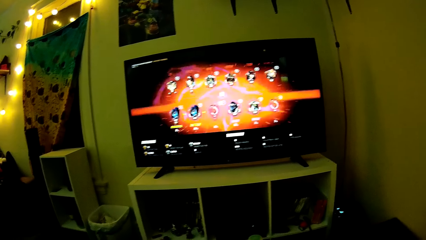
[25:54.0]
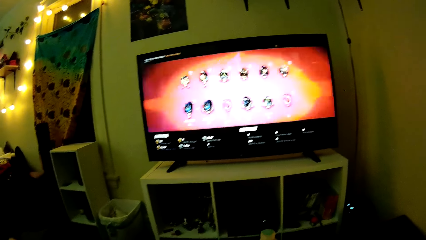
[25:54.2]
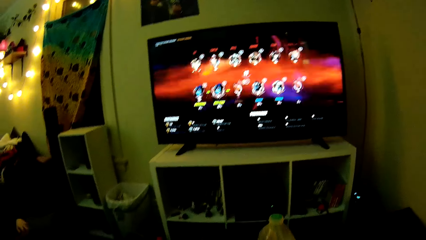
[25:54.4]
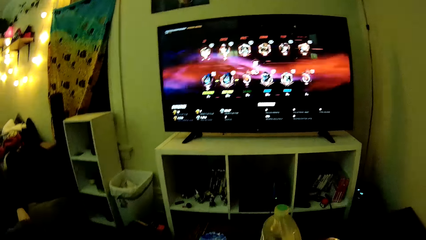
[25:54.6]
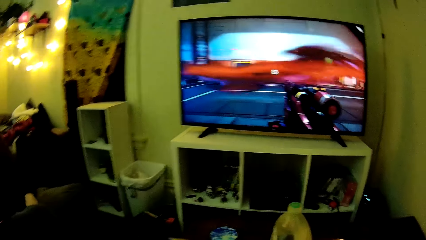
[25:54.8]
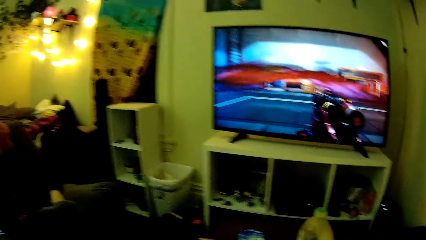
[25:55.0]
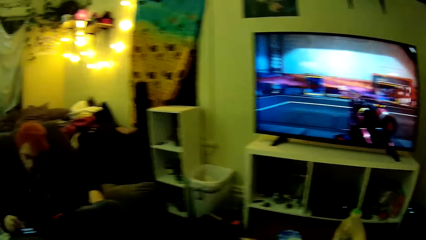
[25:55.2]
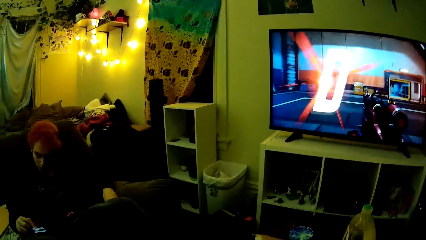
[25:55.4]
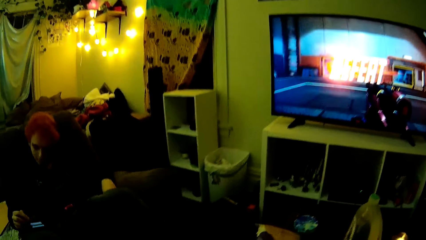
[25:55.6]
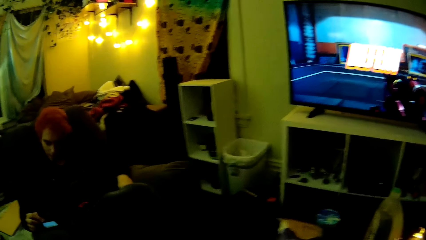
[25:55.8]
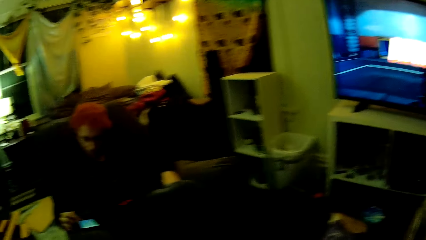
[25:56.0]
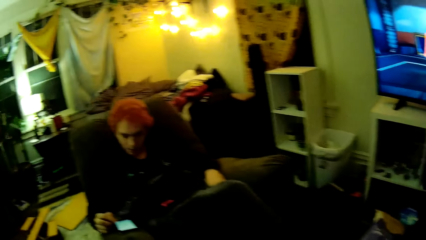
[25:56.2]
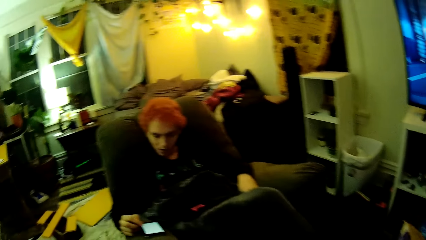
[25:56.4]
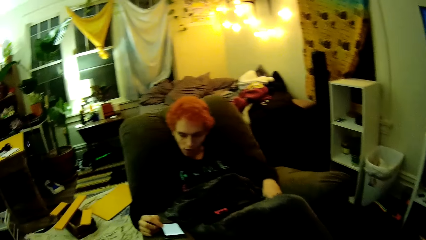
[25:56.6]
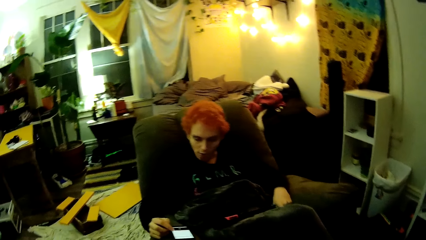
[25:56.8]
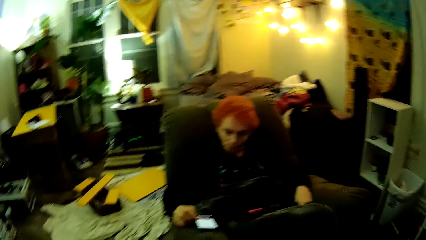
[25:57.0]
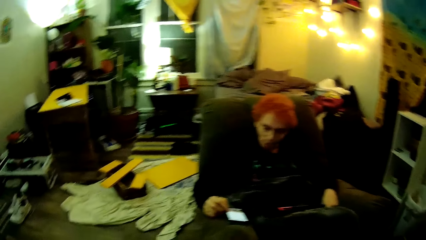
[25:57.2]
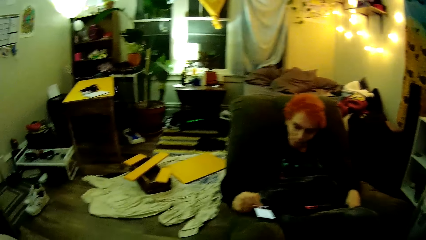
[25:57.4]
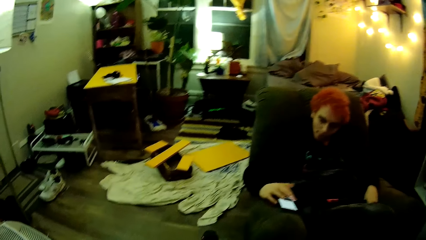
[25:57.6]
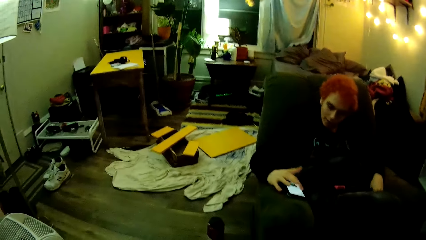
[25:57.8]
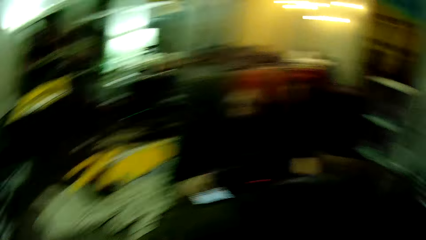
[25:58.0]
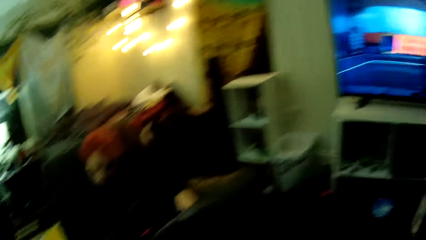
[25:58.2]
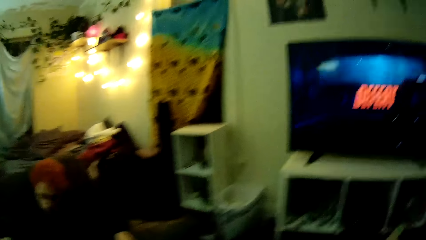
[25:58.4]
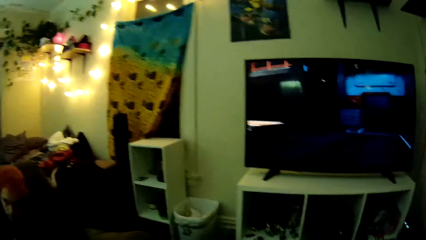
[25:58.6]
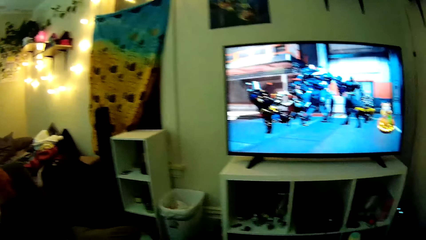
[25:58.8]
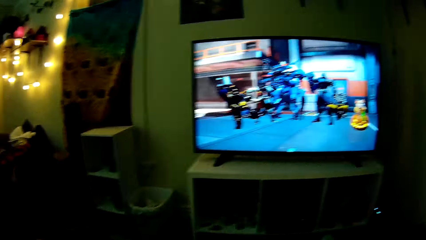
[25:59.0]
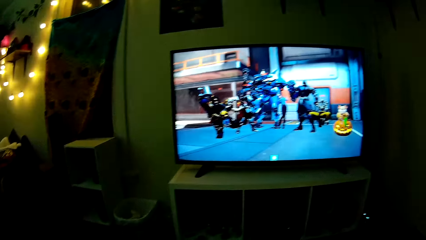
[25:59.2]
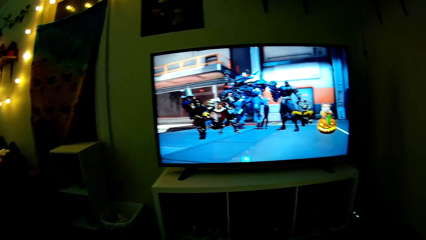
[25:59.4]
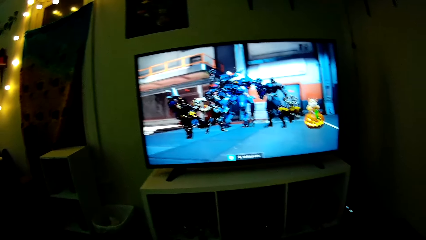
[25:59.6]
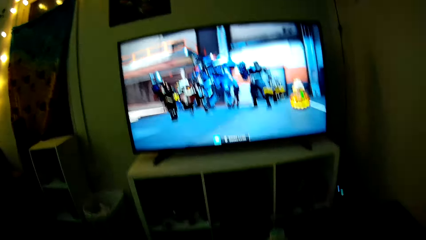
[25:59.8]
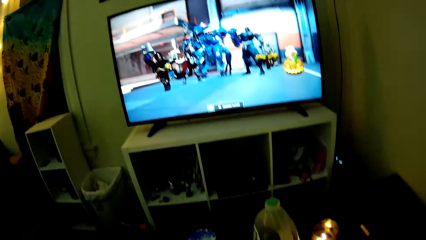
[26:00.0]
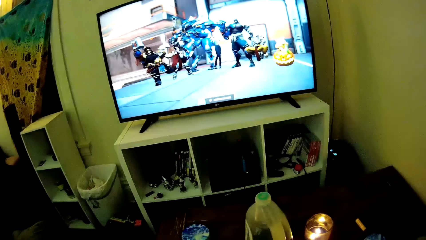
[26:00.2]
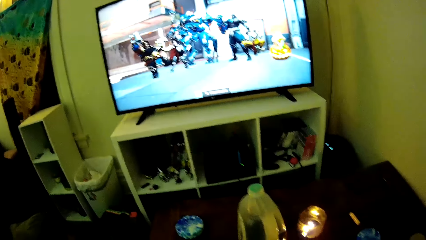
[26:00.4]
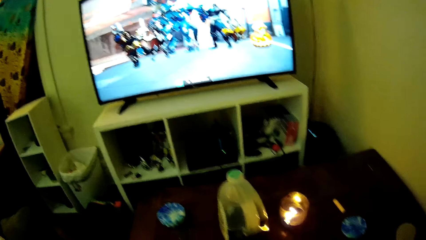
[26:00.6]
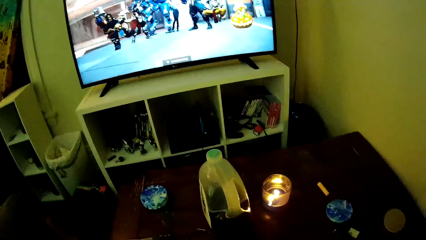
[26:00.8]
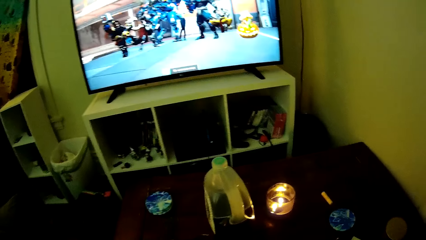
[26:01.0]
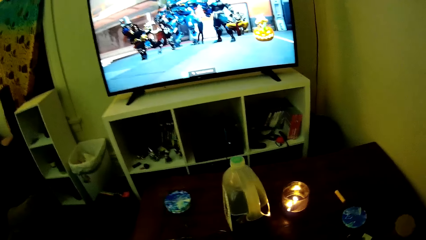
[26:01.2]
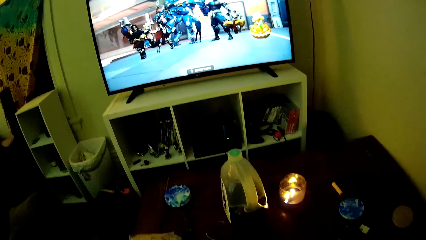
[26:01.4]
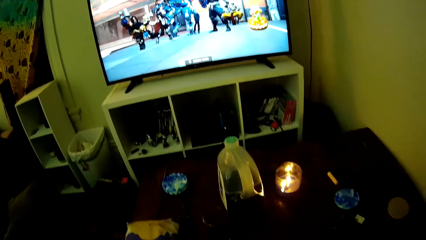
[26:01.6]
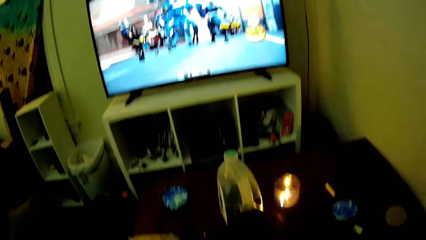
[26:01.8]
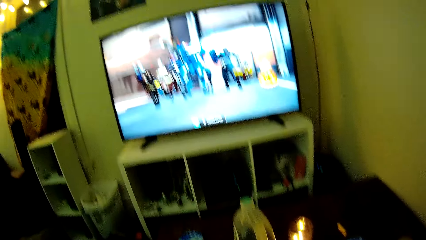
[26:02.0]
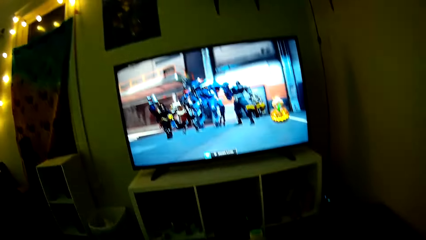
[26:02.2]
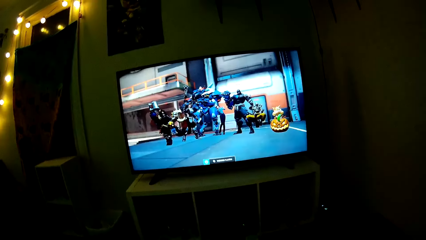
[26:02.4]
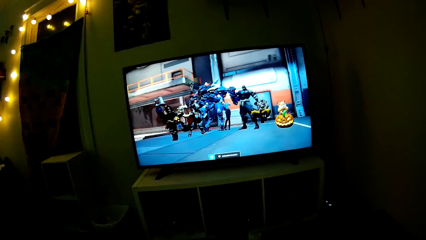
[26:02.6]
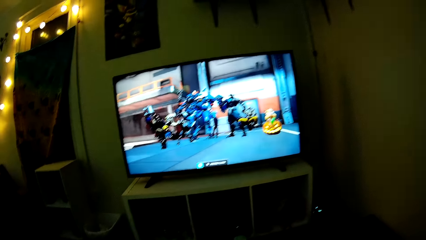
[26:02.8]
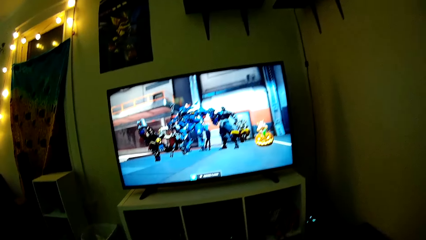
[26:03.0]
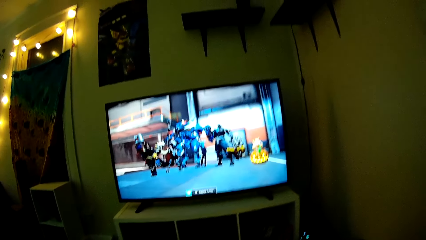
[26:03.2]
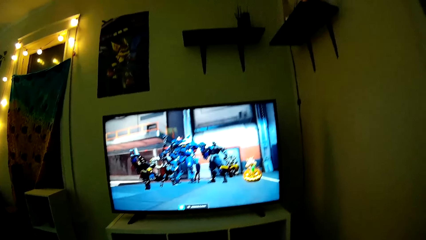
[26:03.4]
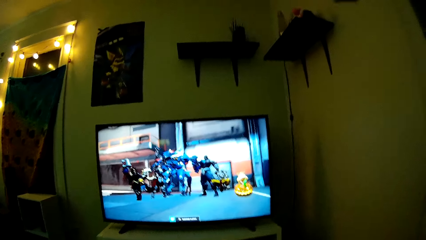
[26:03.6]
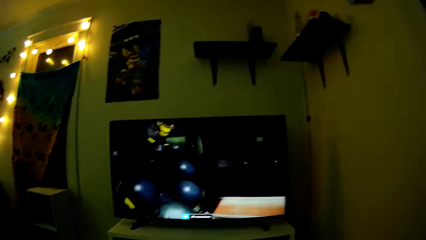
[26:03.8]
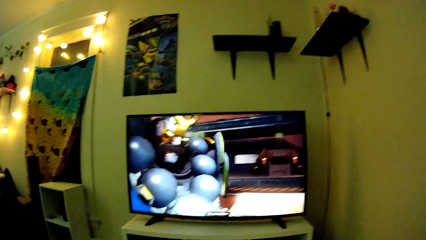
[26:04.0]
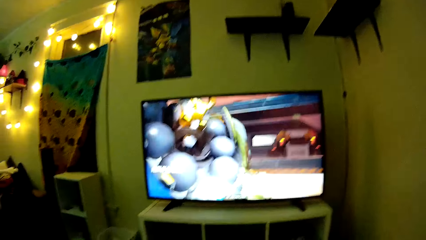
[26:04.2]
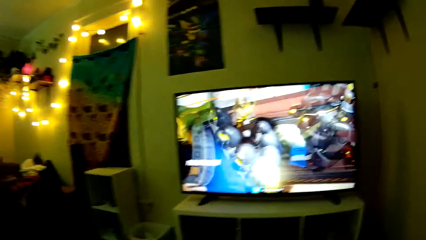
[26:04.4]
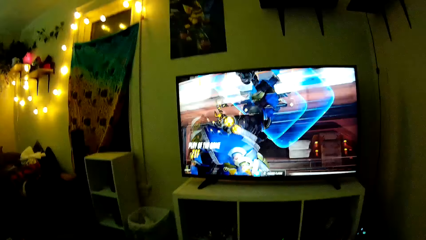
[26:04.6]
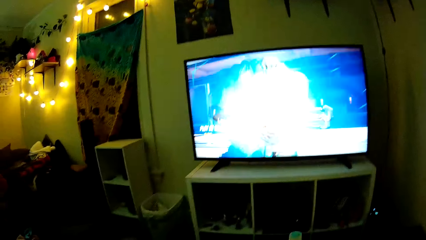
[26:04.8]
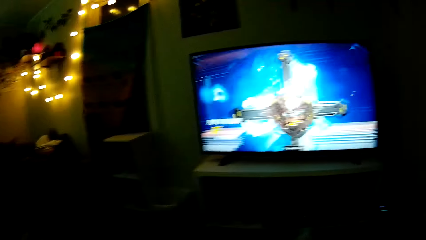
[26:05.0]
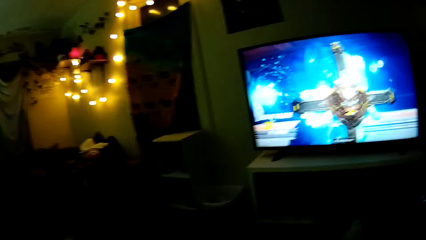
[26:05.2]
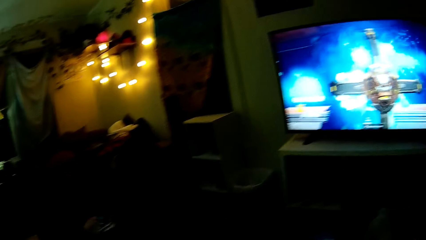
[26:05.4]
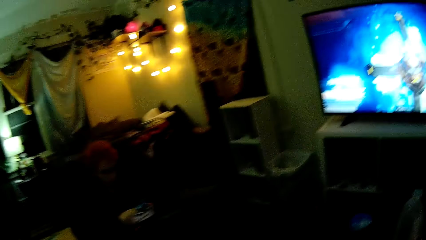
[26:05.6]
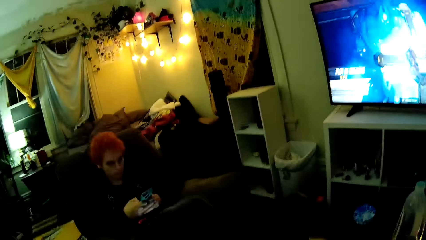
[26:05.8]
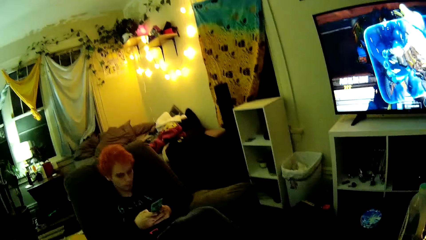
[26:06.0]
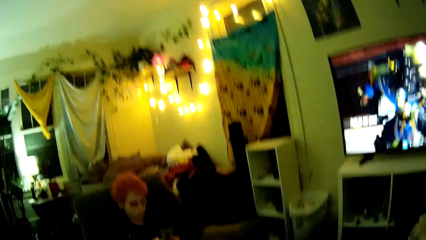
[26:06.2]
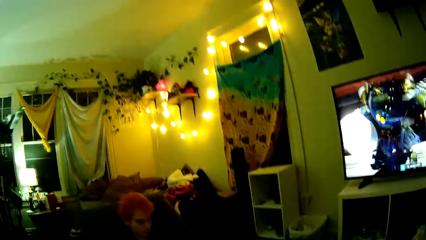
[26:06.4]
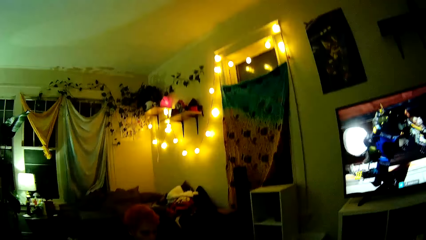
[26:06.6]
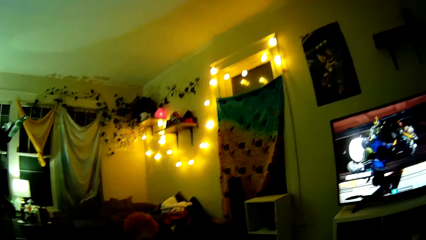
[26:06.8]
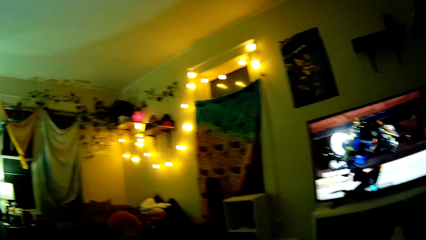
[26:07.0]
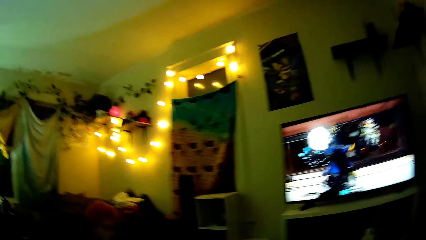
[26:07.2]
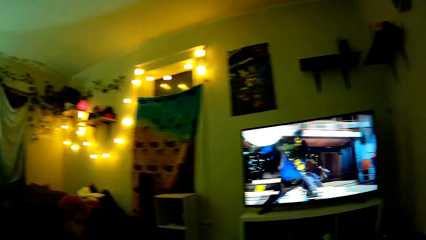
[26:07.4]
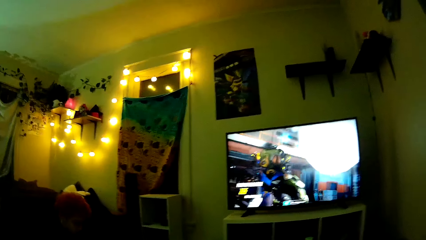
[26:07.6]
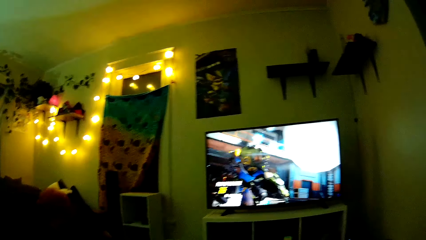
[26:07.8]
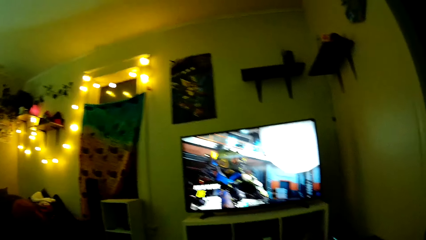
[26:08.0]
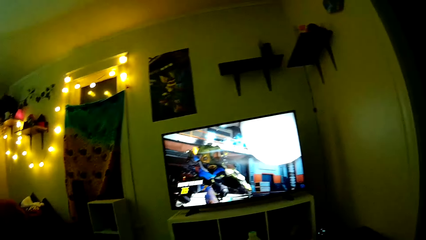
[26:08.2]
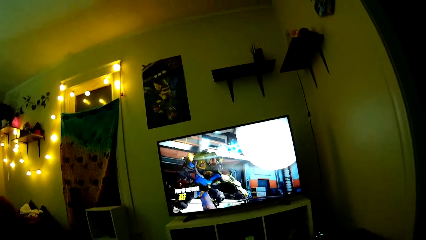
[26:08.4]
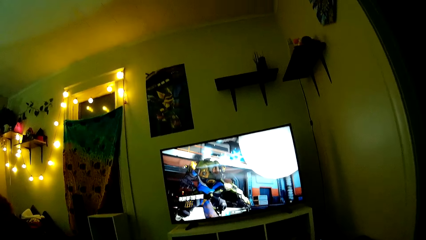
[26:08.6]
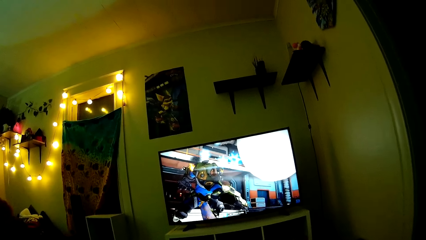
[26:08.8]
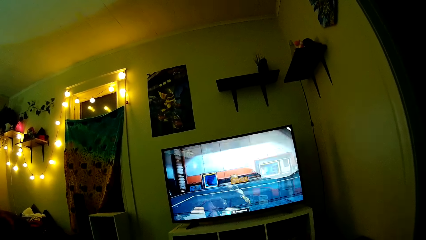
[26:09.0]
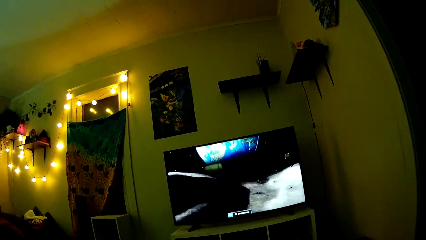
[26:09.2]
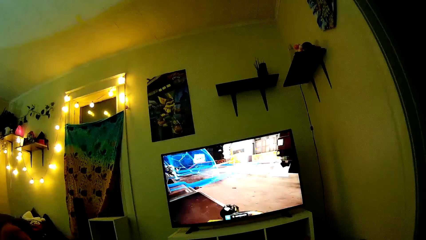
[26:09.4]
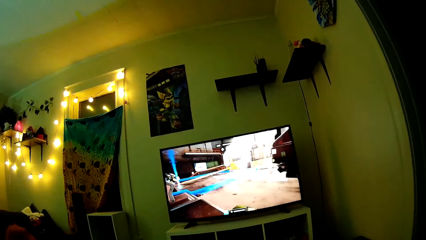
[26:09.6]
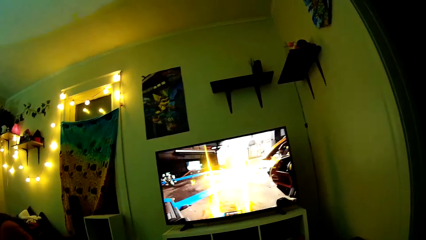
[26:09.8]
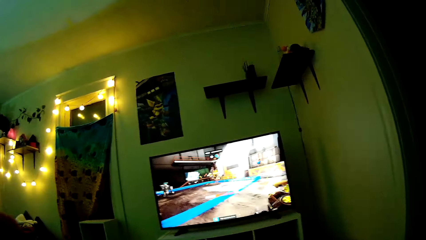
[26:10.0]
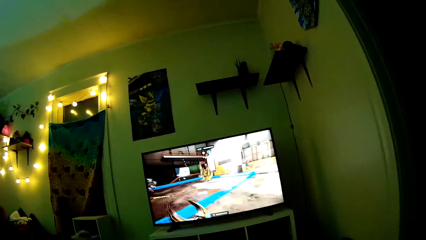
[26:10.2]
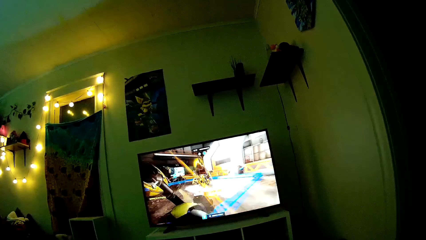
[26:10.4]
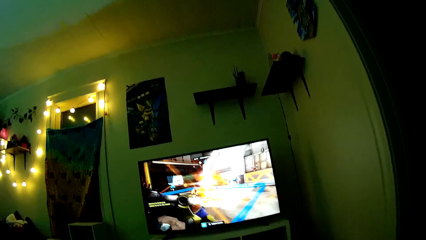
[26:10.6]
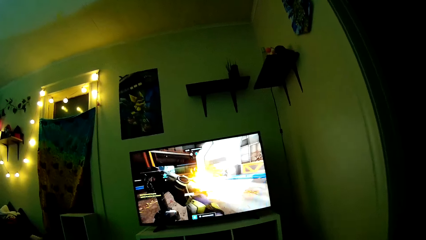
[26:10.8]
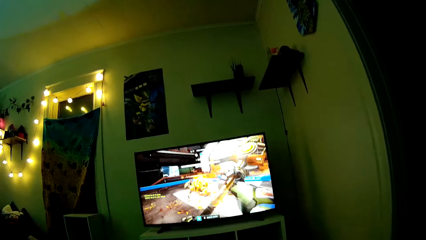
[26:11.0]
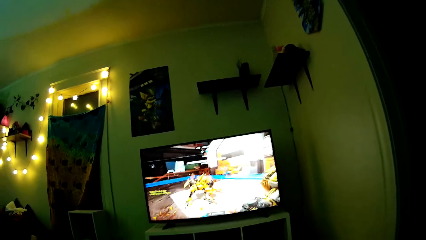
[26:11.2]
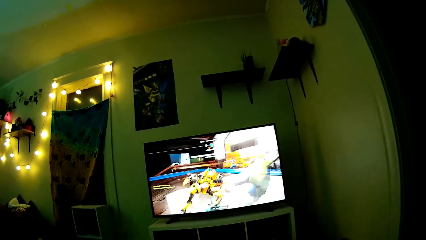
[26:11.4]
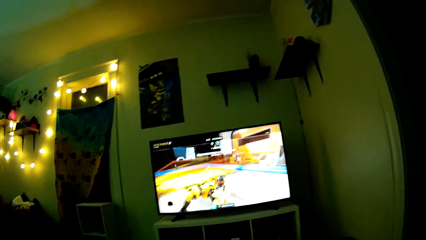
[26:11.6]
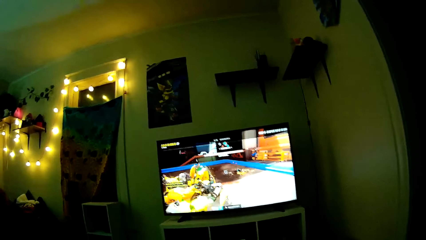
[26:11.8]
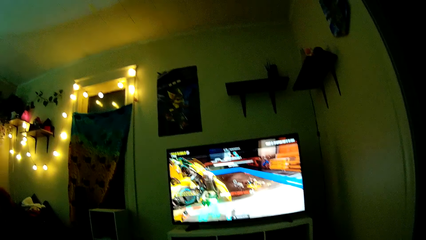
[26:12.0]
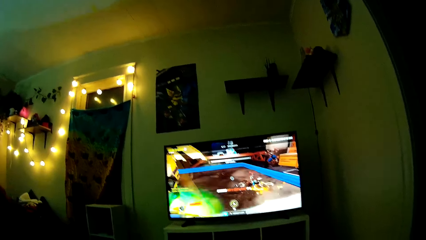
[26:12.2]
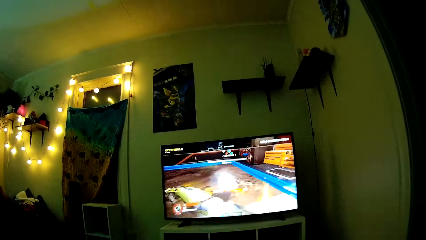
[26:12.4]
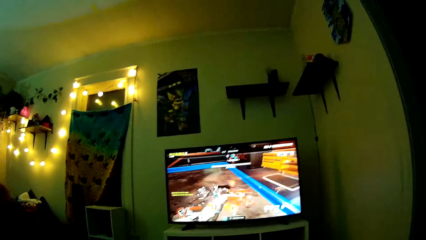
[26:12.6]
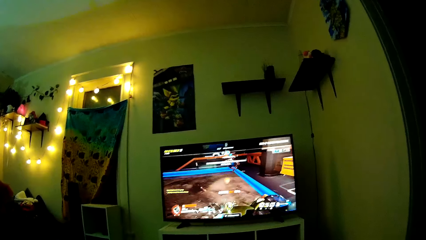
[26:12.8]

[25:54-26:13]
The camera wearer dialogues with a man. The man scrolls the phone. The camera wearer dialogues with the man. They play the PS game with a pad controller. They play PlayStation TV.
